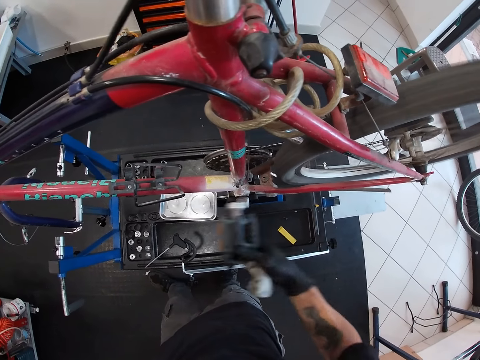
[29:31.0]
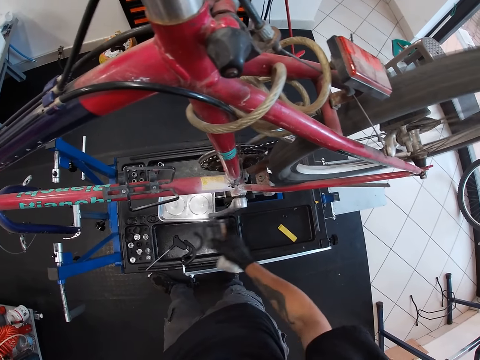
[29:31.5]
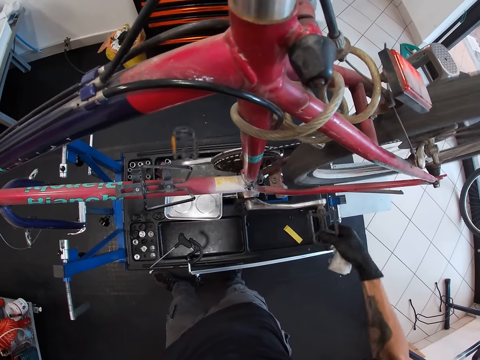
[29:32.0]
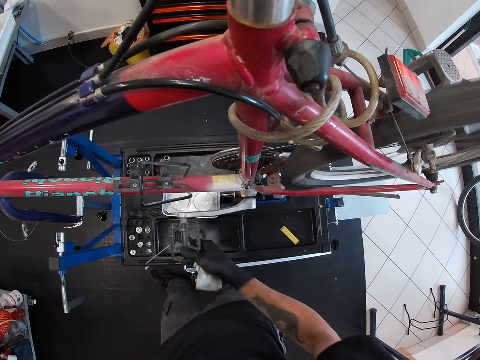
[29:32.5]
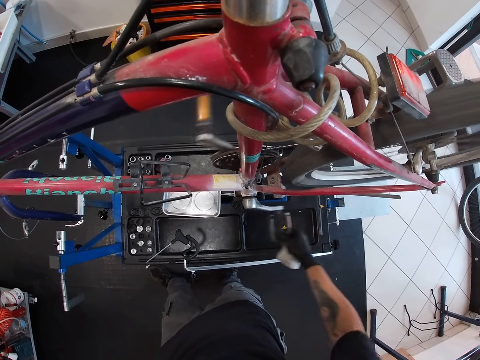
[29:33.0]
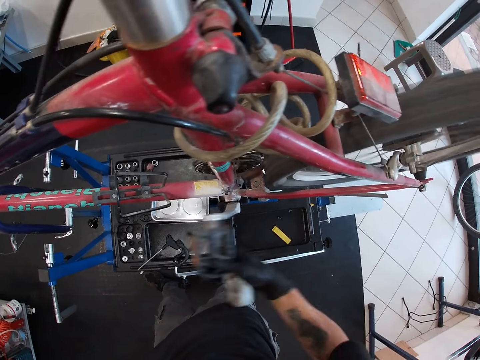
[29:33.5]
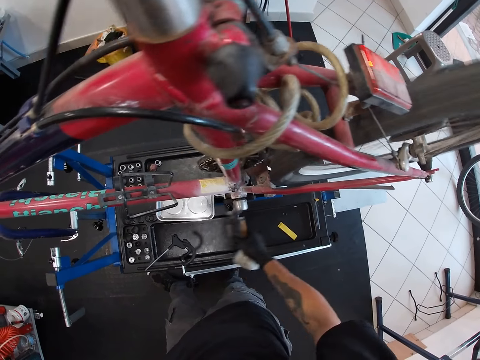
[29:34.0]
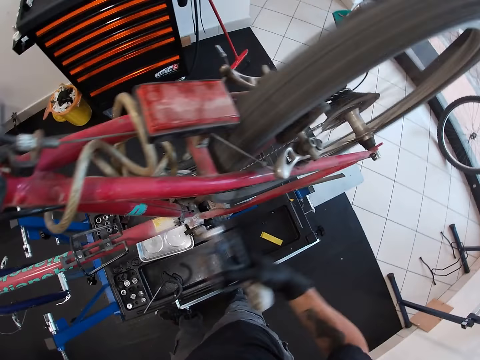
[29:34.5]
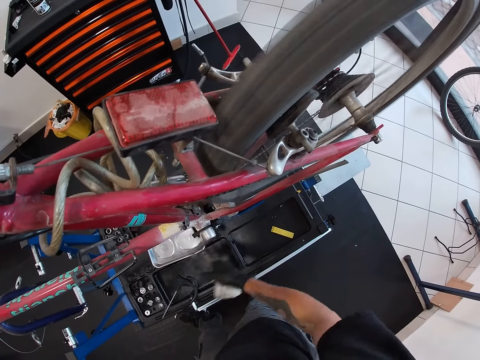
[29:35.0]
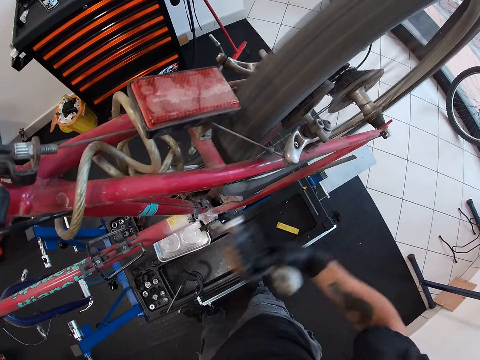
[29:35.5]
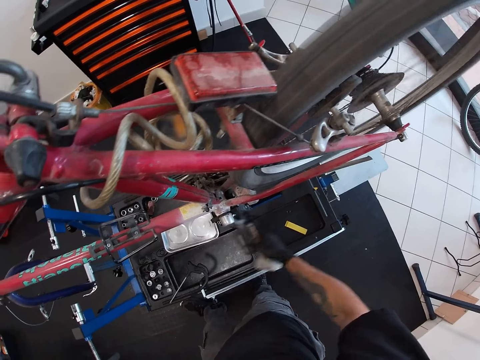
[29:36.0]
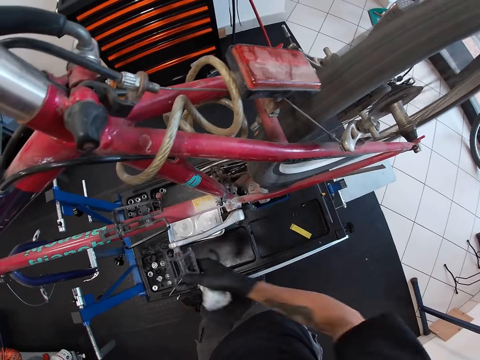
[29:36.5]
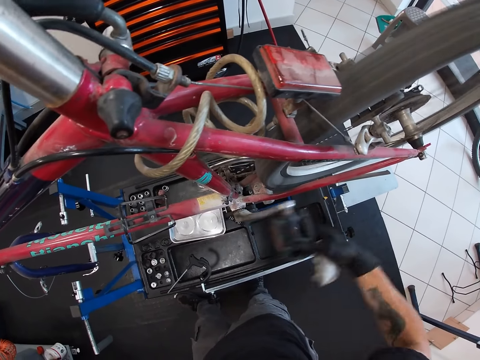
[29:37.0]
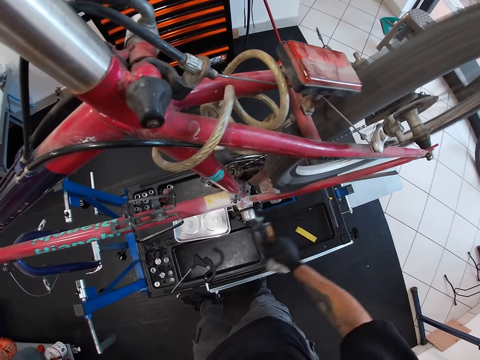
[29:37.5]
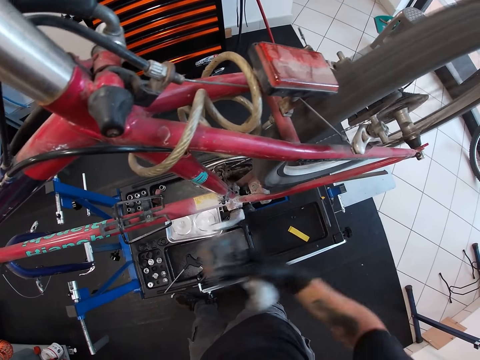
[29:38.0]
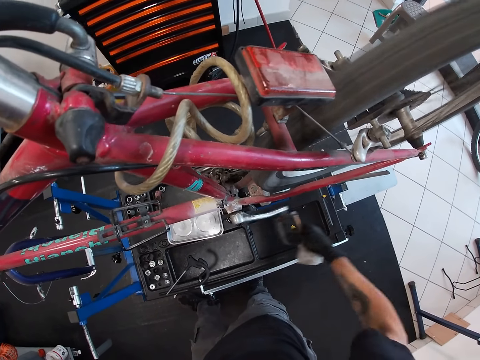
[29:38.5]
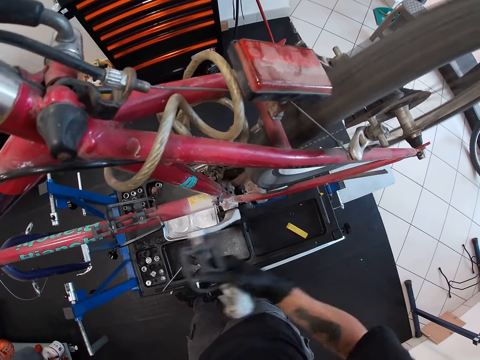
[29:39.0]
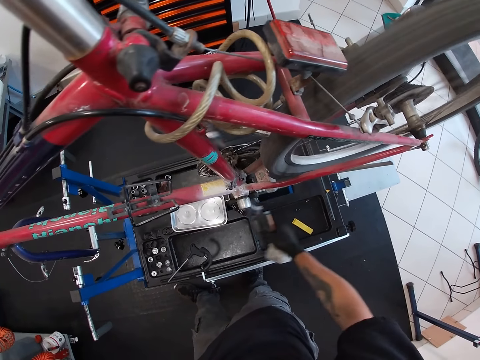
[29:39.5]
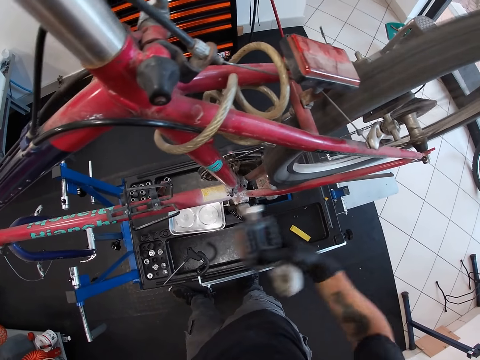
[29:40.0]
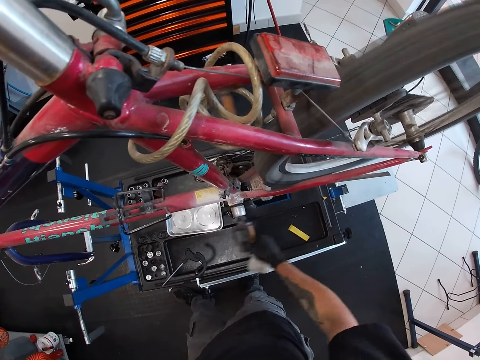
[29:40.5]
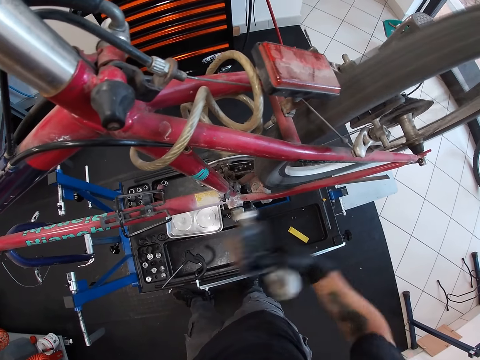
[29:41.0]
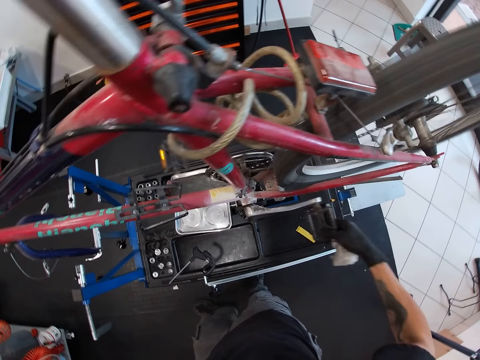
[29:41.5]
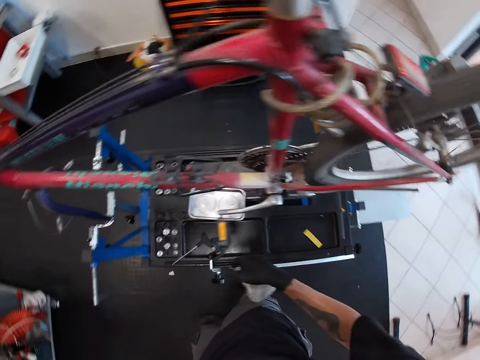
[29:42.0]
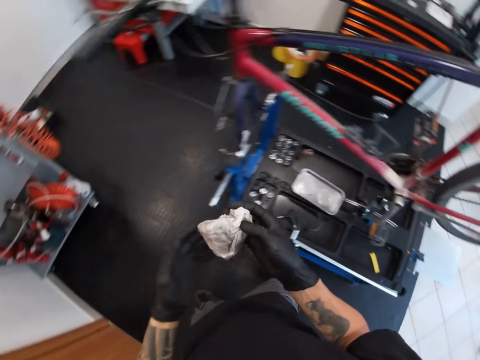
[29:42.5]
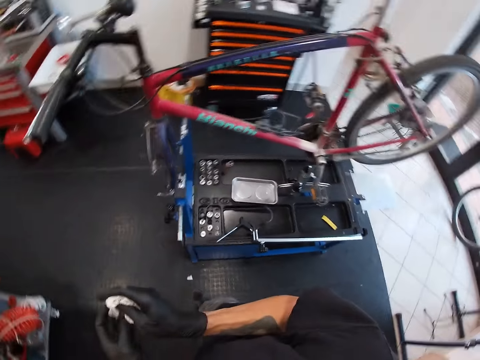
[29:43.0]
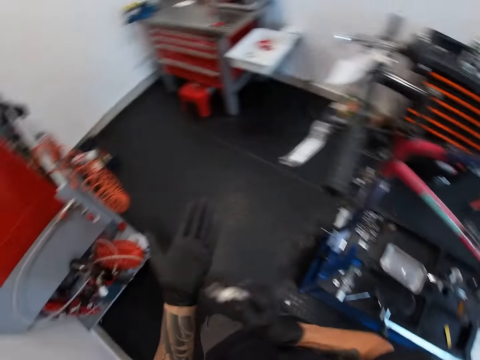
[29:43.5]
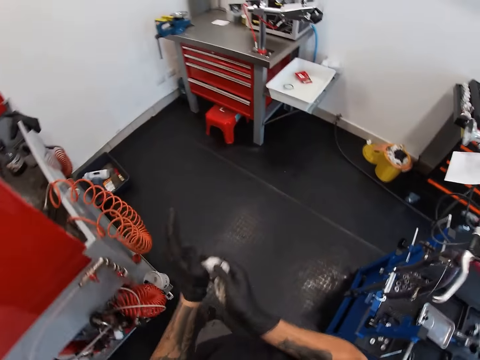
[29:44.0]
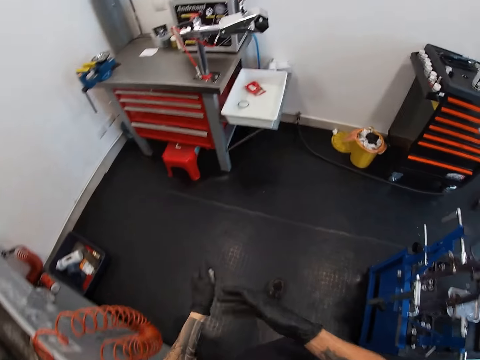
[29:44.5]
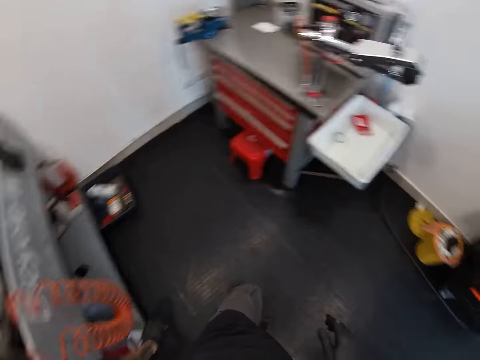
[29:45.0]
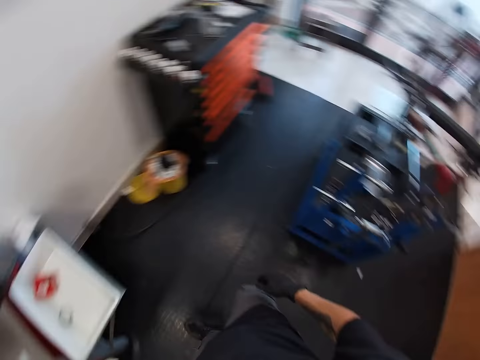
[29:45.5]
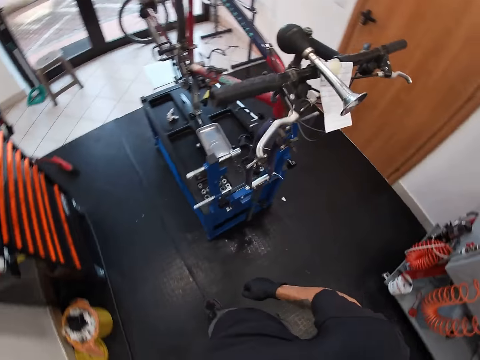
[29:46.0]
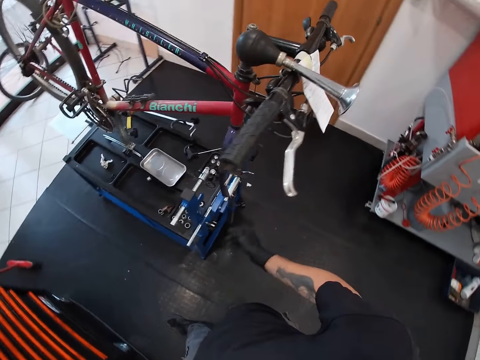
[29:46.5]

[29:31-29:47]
The camera wearer removes the hand on the pedal. He passes the tissue to his left hand with his right hand. He wipes both hands with the tissue.

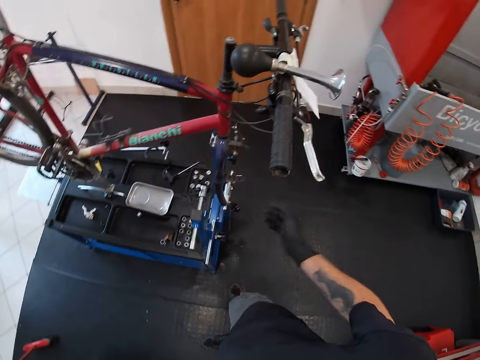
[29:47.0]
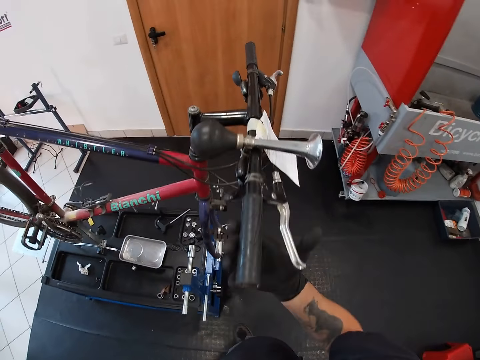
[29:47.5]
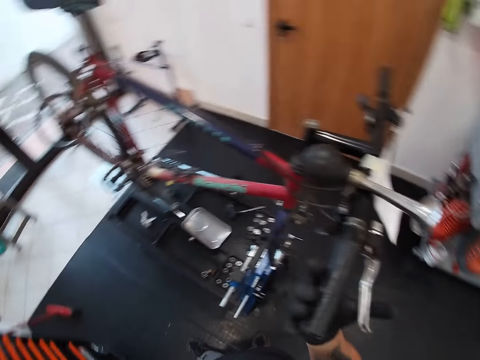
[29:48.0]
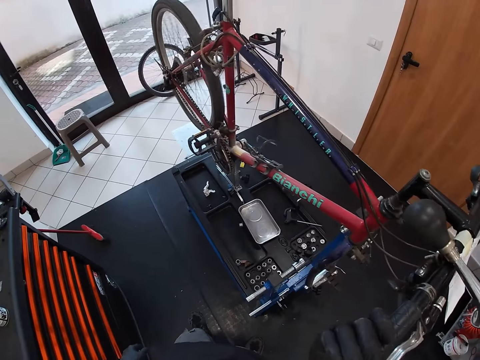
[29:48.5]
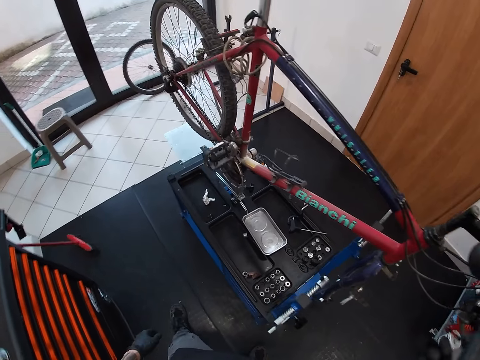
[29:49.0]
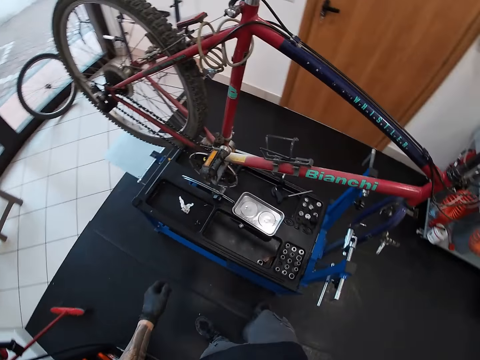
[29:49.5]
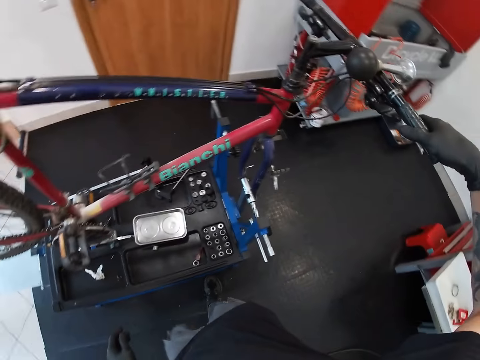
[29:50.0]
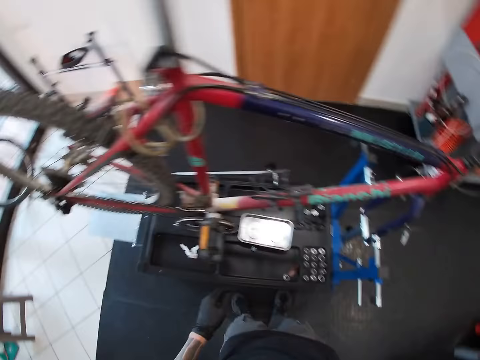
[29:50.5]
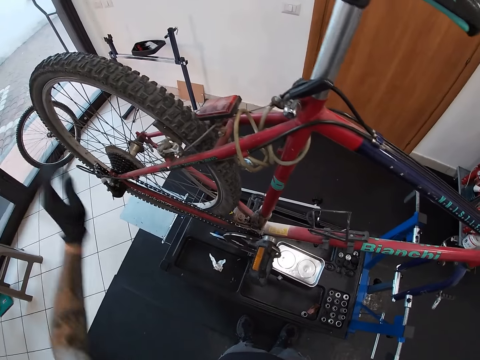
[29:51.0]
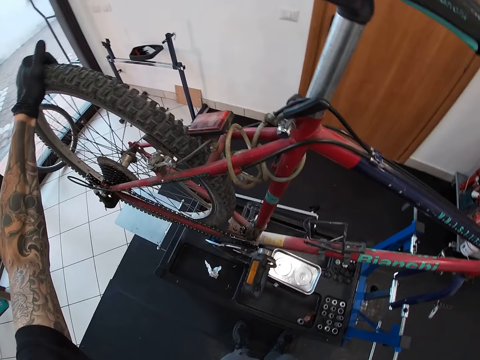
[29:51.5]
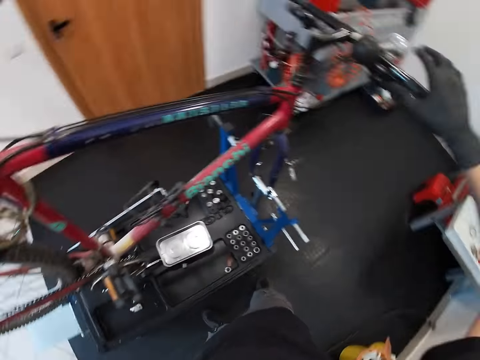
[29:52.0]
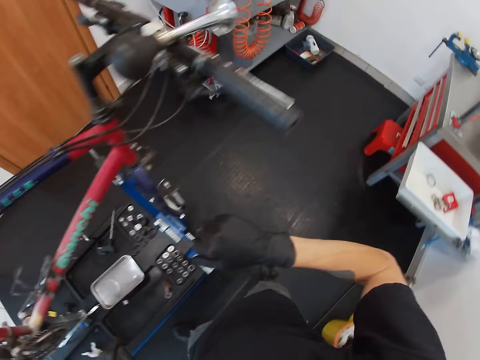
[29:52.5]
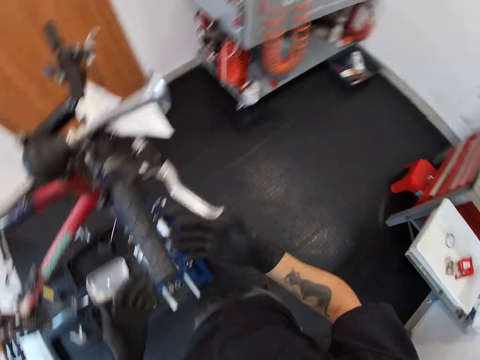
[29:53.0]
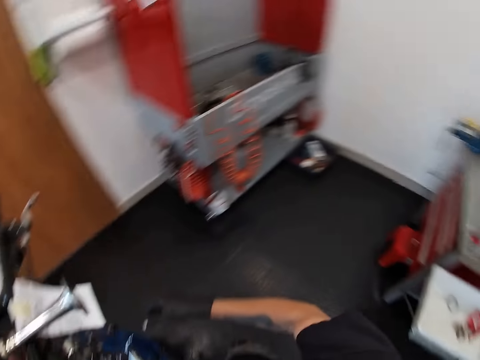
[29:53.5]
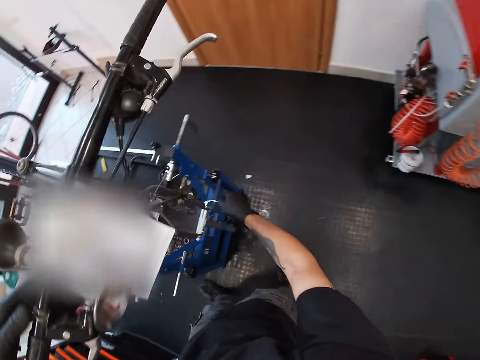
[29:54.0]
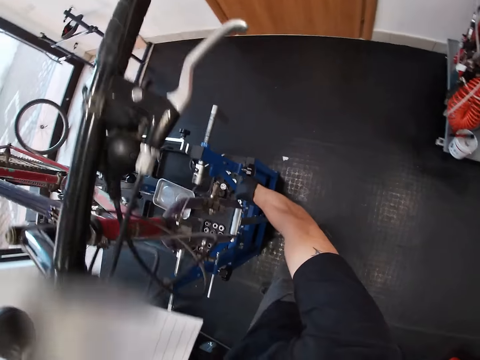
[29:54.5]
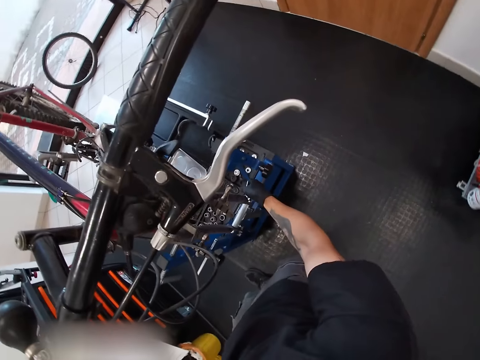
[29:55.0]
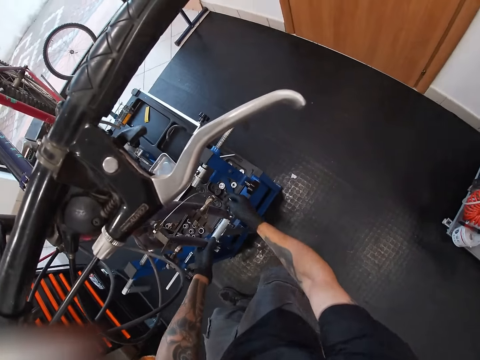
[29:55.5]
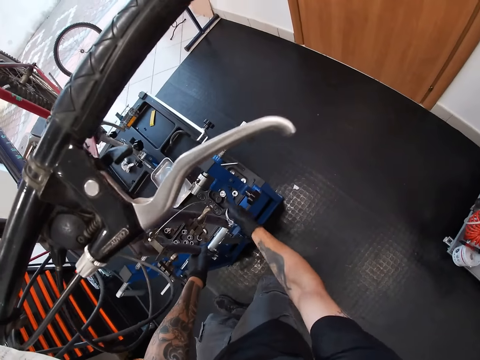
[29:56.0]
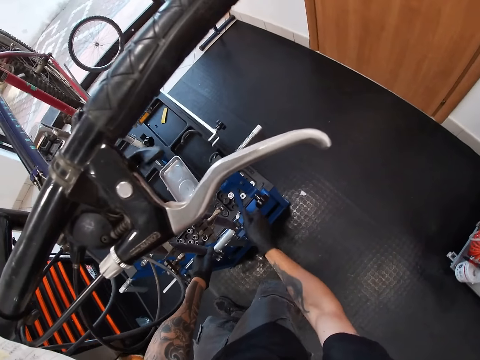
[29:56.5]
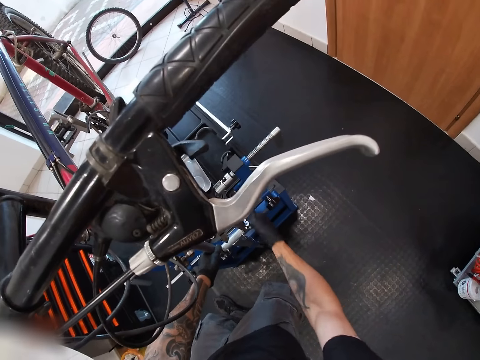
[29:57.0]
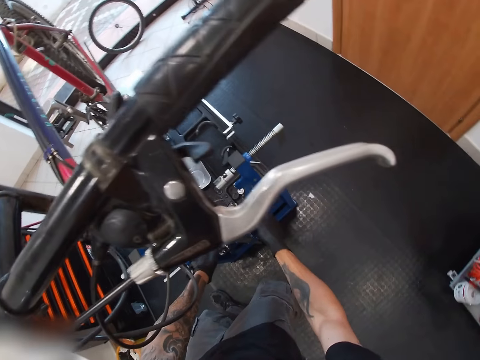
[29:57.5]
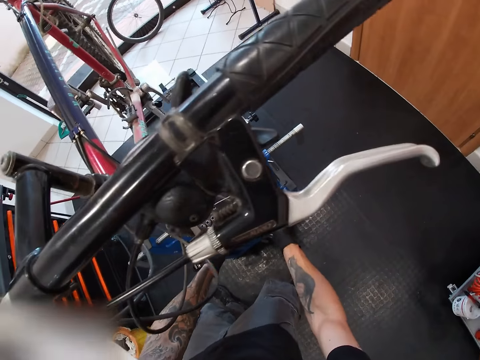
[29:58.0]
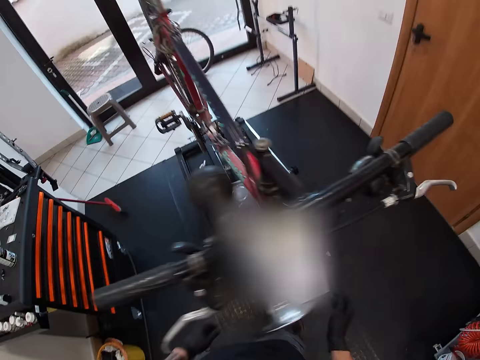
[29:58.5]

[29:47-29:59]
The camera wearer presses the brake lever on the bicycle with his right hand. He adjusts the brake. He touches a tyre on the bicycle with his left hand. He holds the back tire. He loosens a repair stand clamp with his right hand. He picks up something. He touches the repair stand with his left hand.
